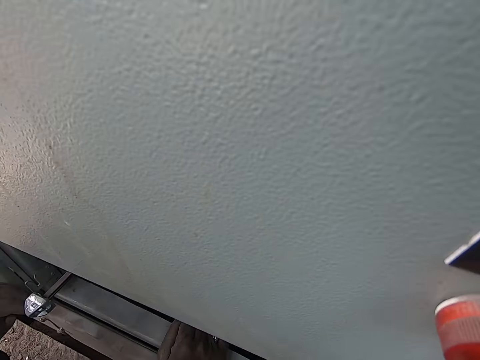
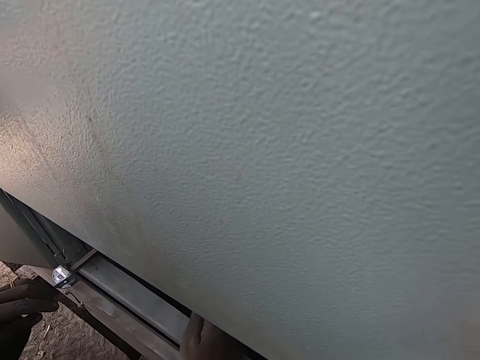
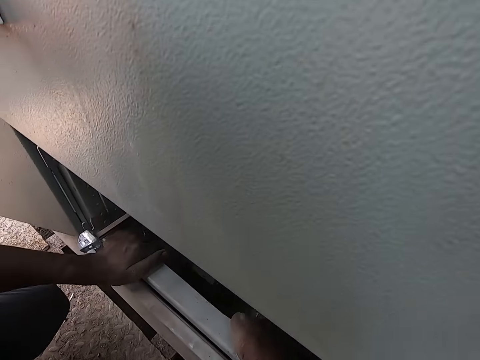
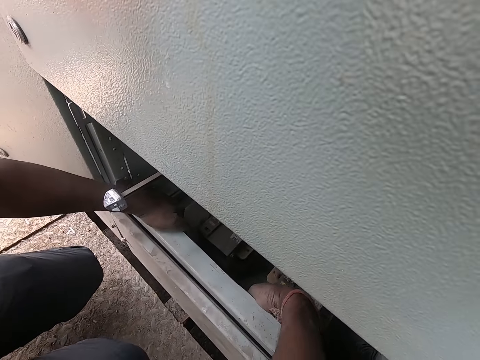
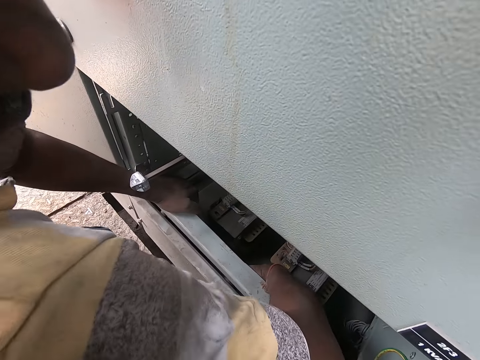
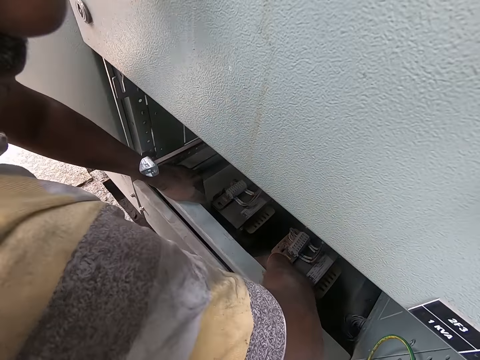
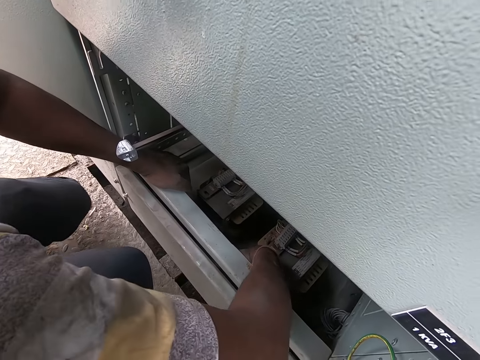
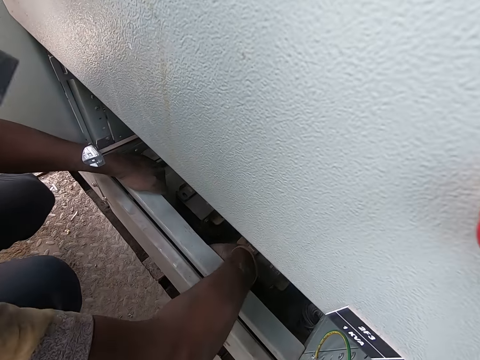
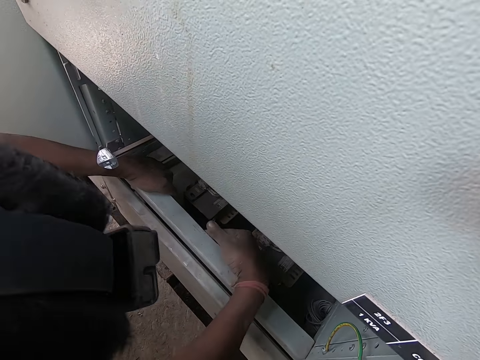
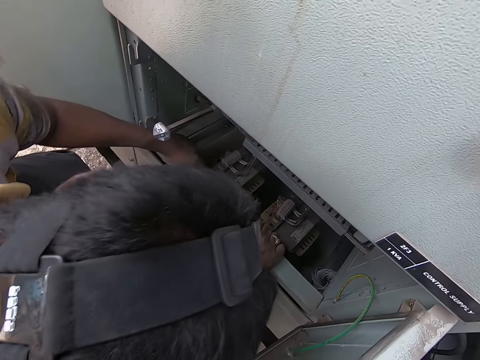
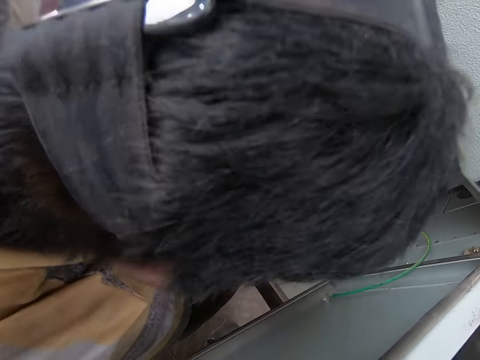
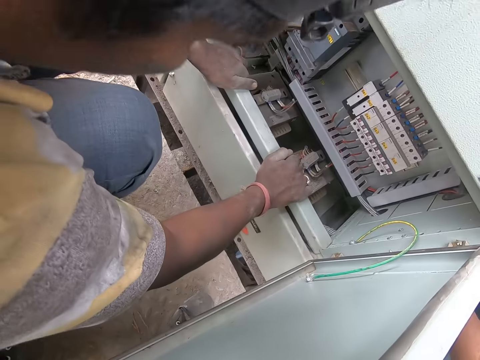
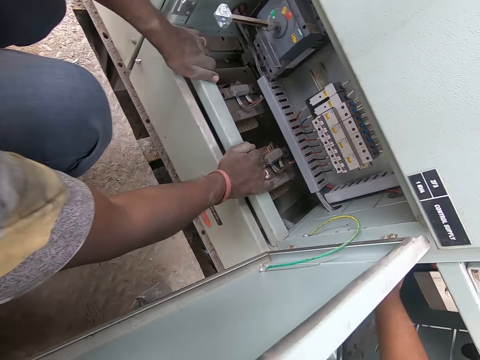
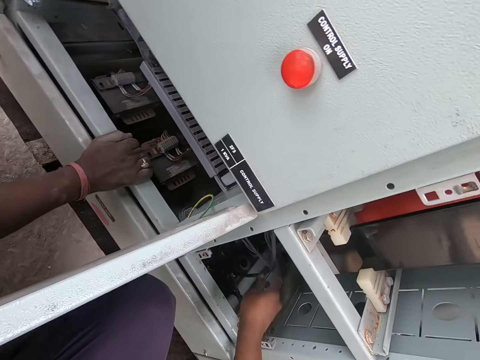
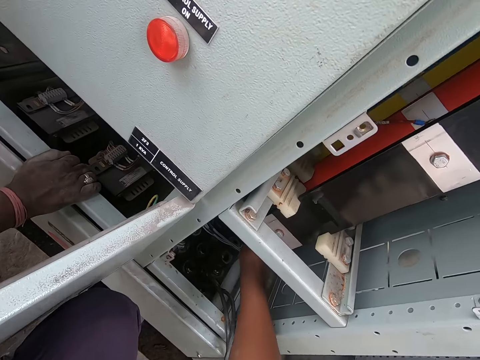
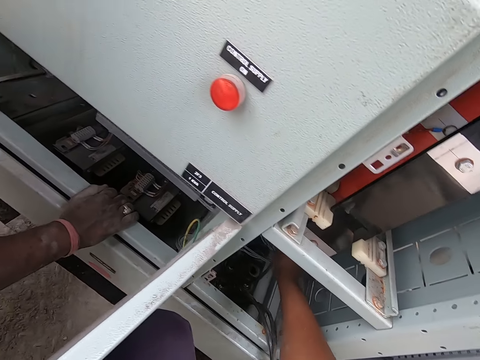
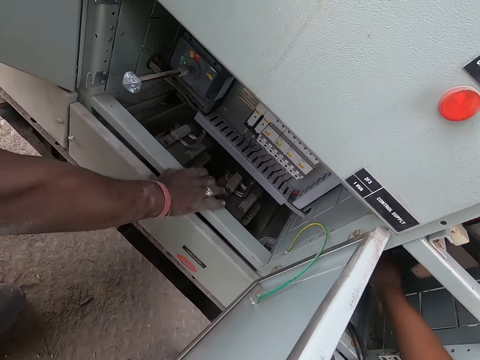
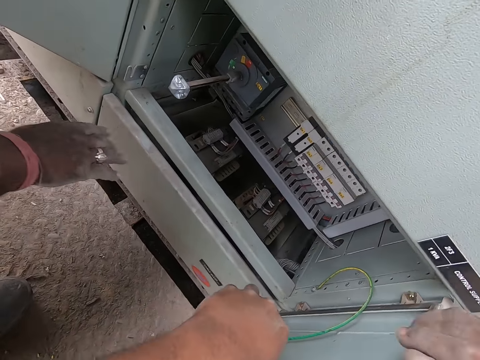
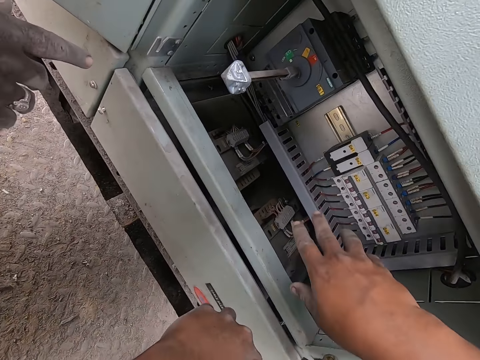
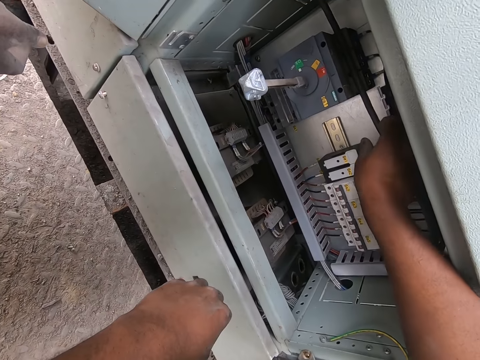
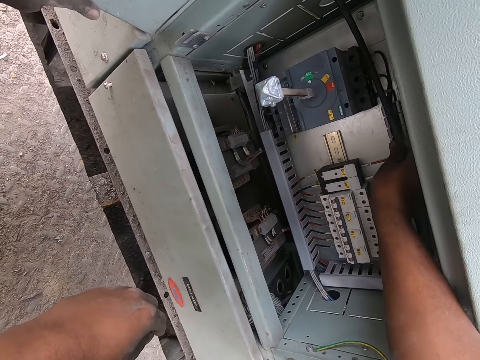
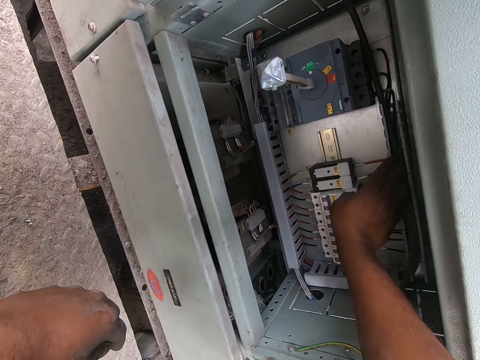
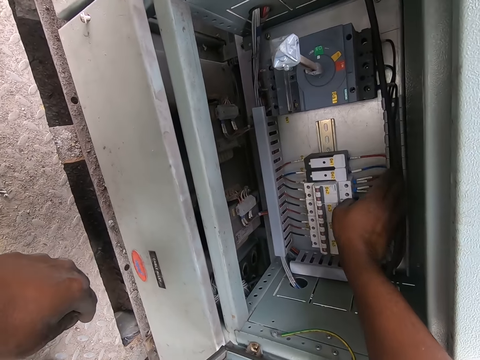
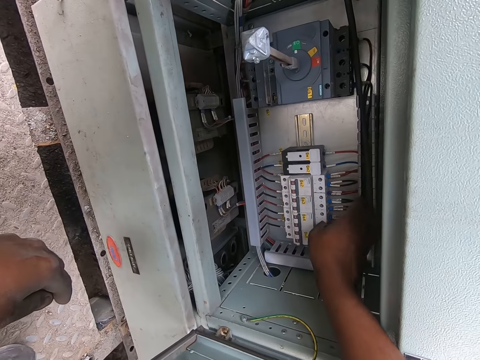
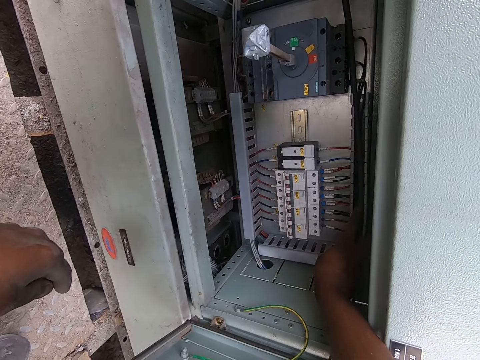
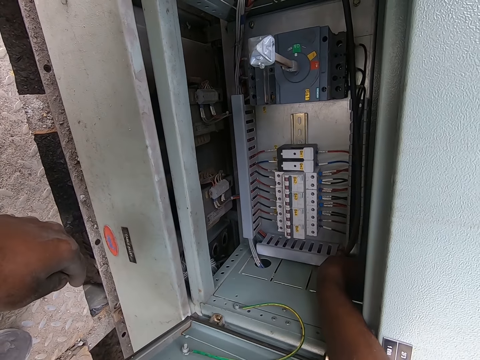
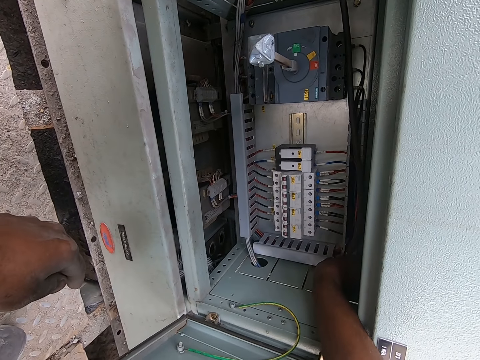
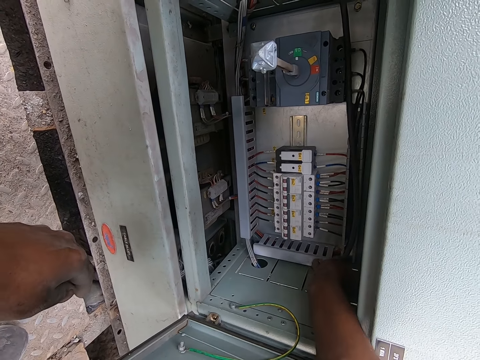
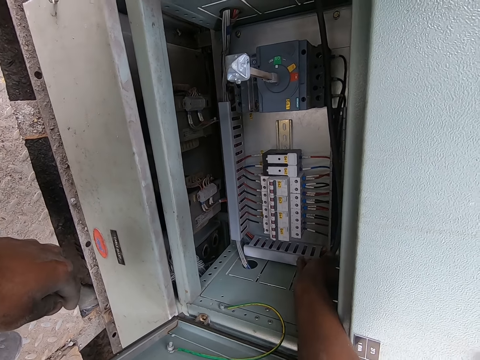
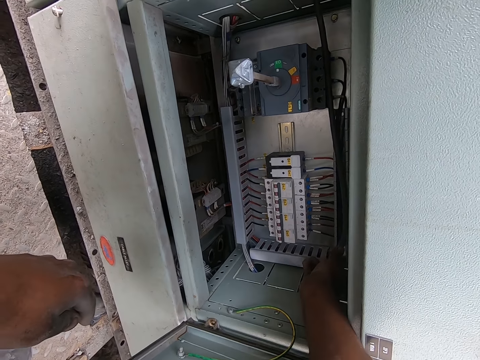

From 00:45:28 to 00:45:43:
A man puts his right hand into the power box. The man holds a machine with both hands. The camera wearer pulls a cable in the power box with his right hand. He touches a wire with the right hand. He adjusts the cable in the power box with his right hand.

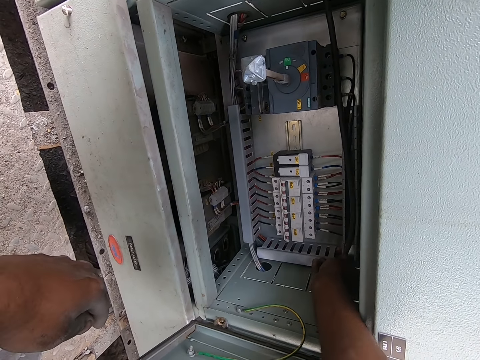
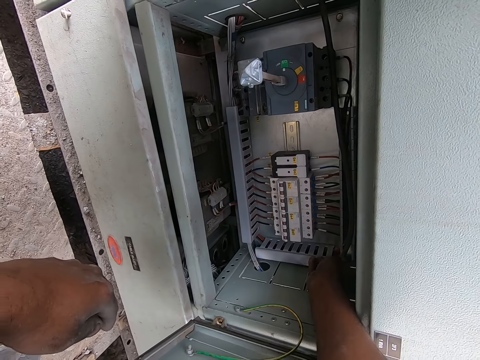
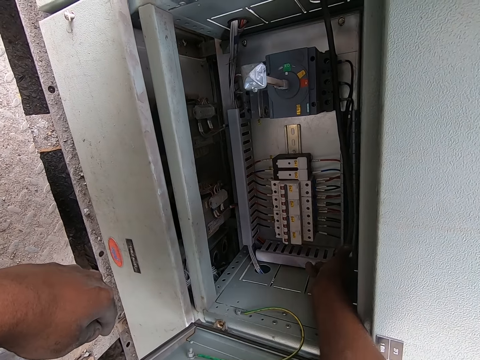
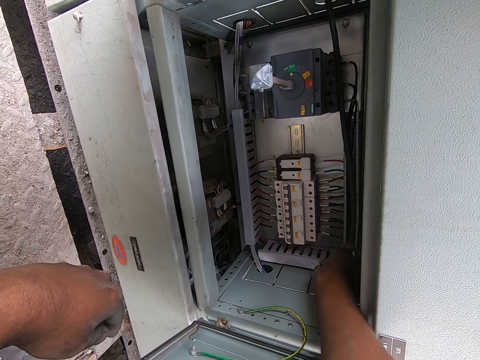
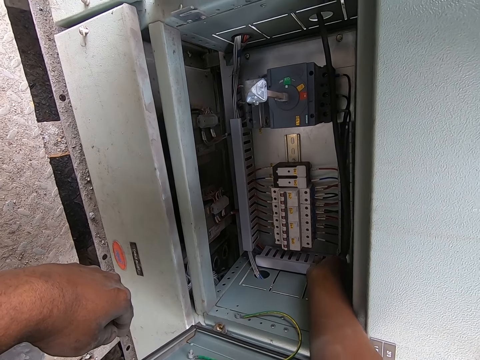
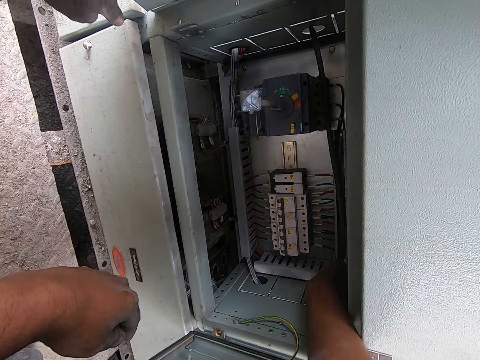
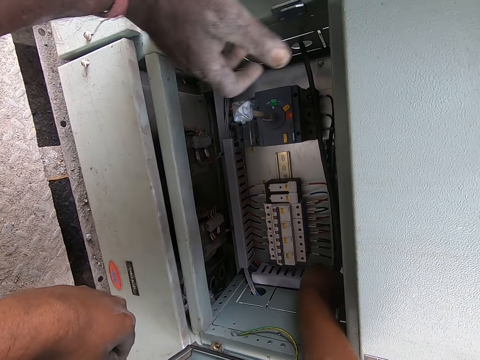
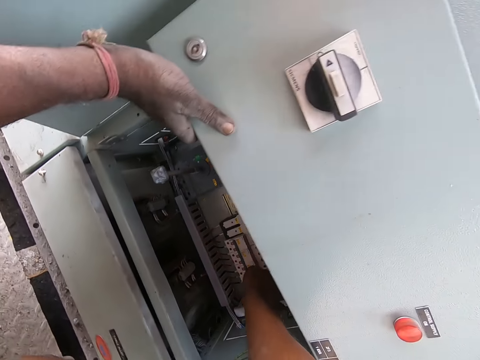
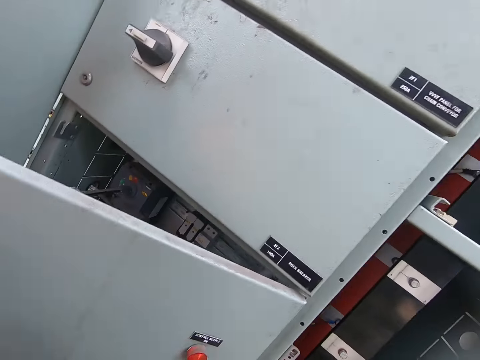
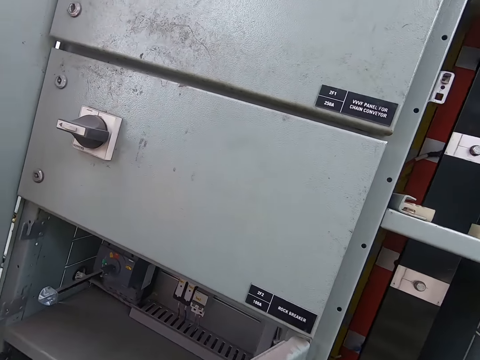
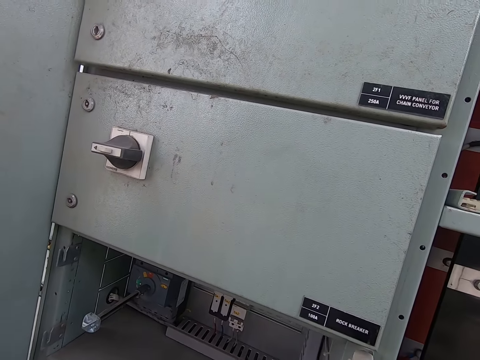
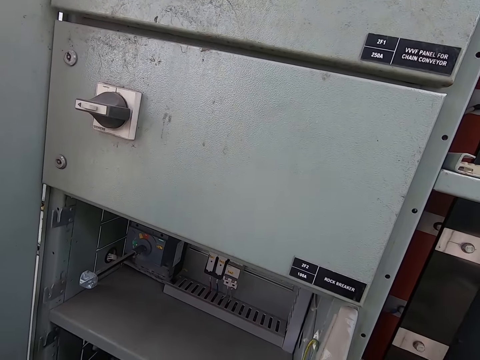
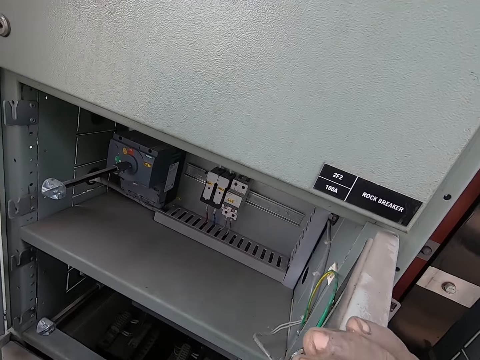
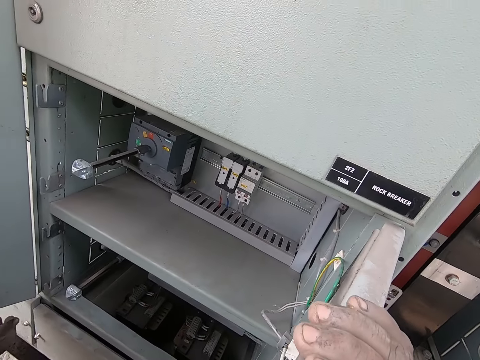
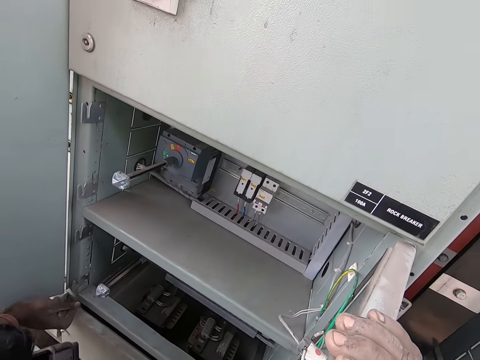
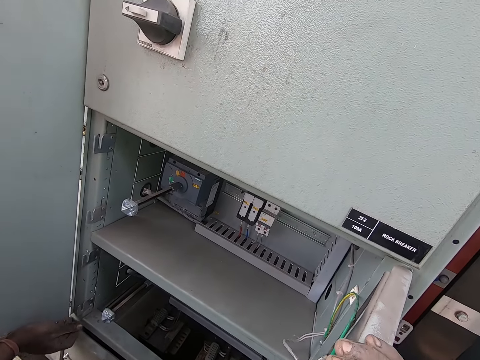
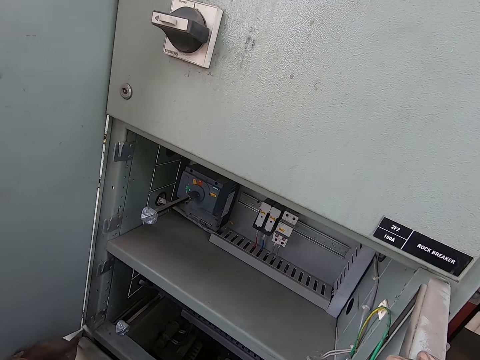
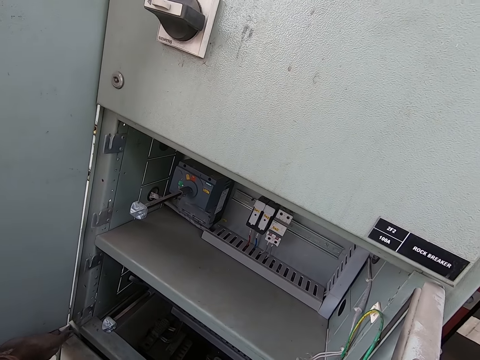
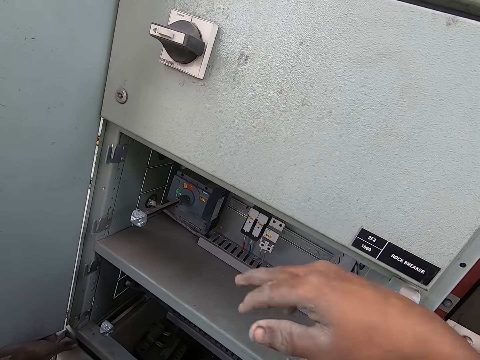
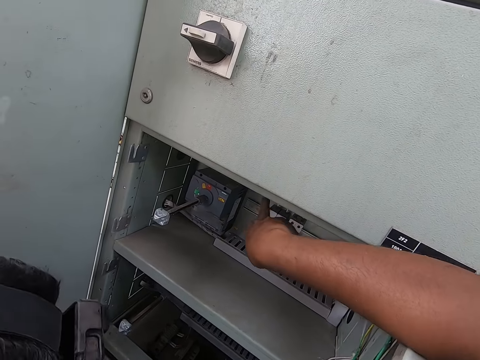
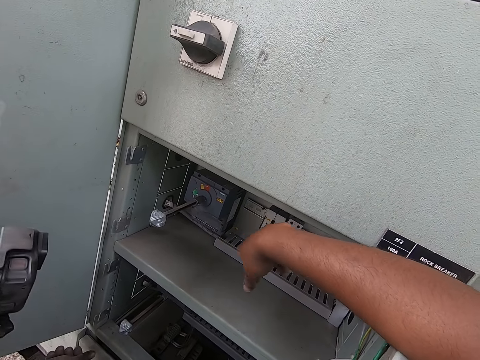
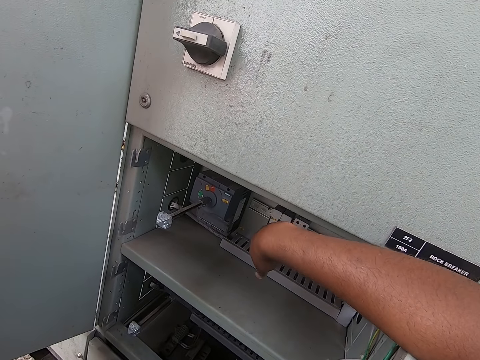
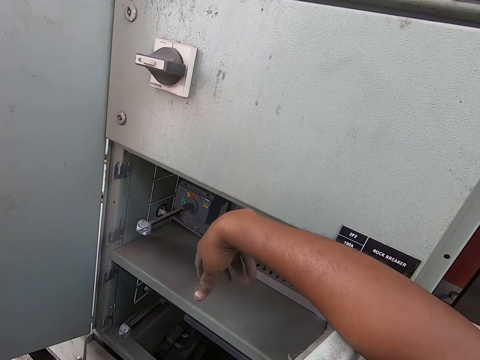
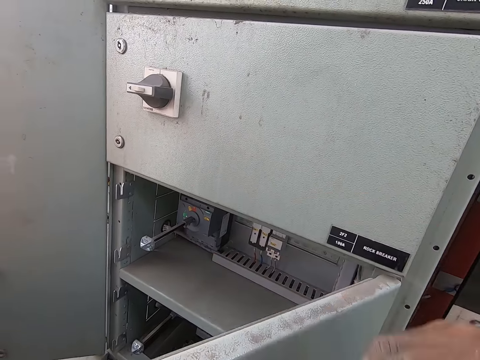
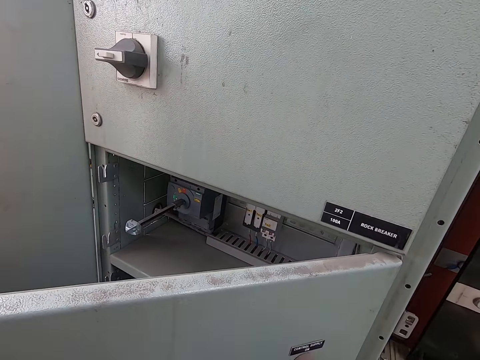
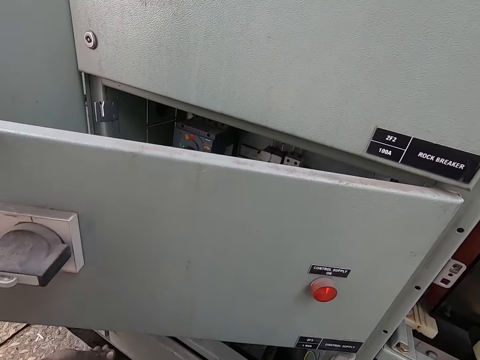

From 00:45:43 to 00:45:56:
A man opens the power box or drawer at the top of the machine with his right hand. The camera wearer holds a power box door with his right hand. He touches the power circuits with his right hand. He points at the machine. Another man closes the power box with his right hand.
